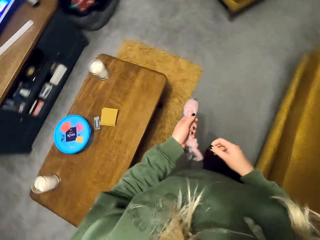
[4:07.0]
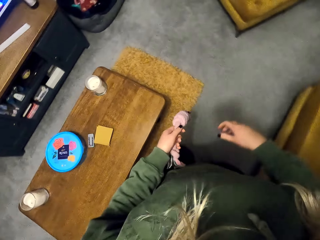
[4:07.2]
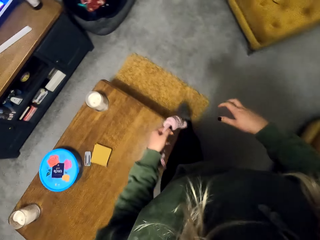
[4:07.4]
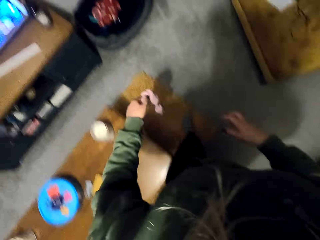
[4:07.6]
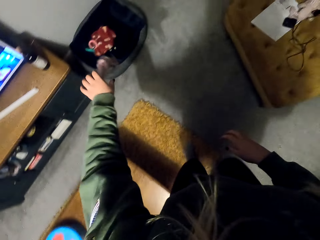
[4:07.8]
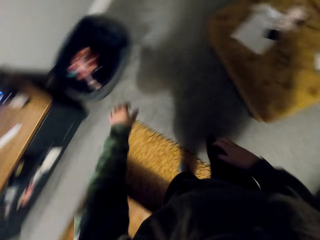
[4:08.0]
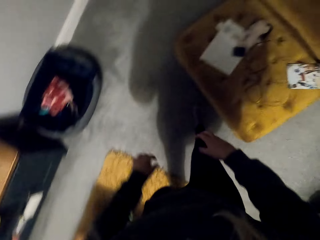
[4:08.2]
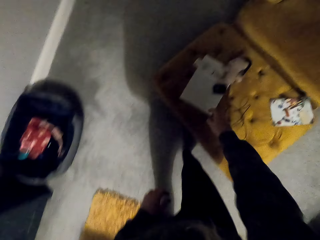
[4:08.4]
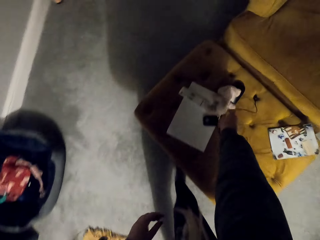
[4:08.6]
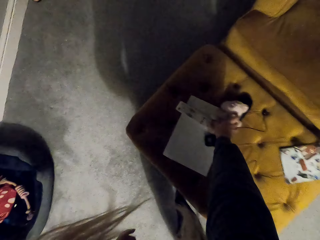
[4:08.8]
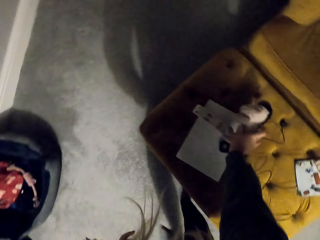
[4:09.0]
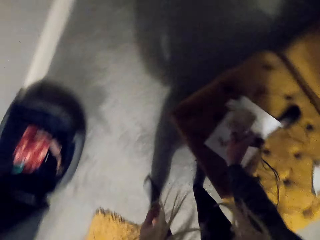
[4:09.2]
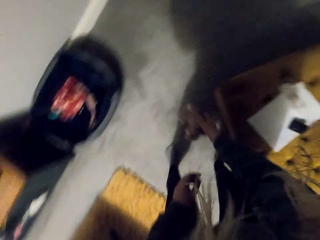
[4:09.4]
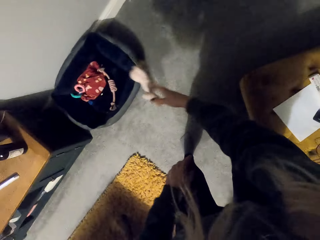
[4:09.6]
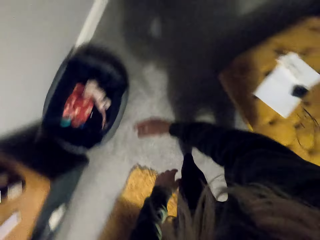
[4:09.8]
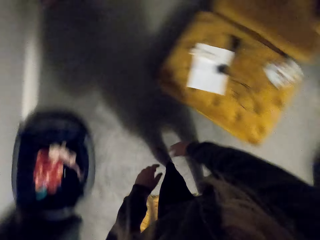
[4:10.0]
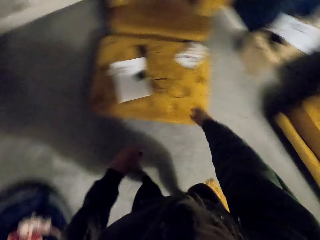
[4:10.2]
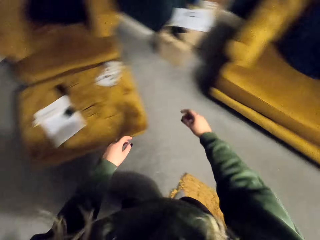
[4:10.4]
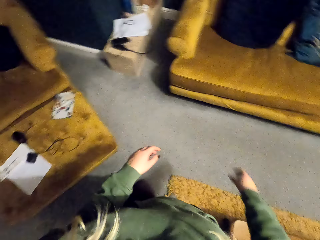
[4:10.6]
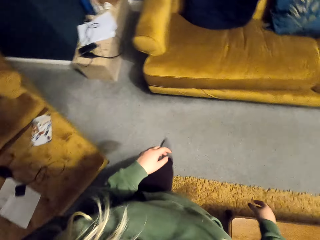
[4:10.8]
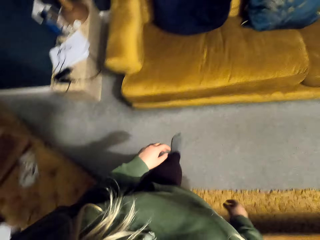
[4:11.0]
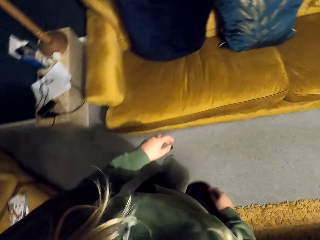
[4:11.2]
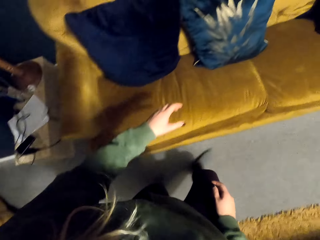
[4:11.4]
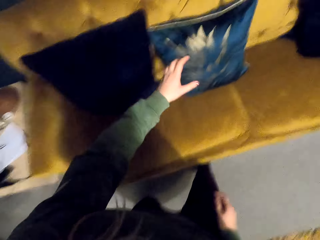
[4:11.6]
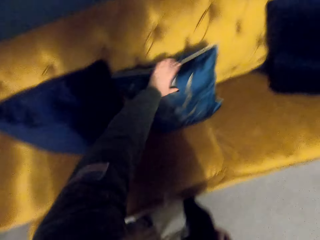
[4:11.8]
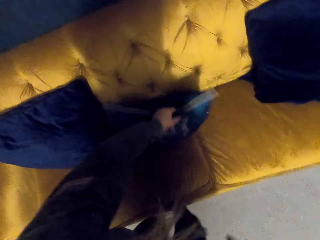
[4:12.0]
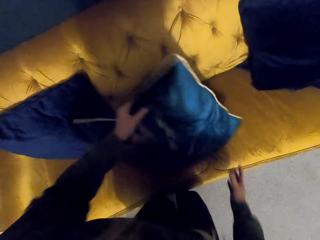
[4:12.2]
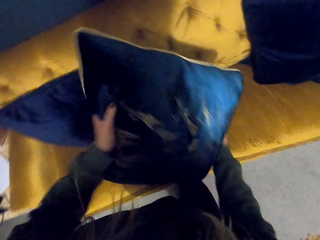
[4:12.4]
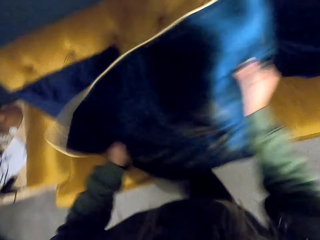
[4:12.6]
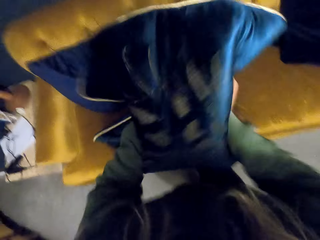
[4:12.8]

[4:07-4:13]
The camera wearer throws the rope on something. They drop something in the bin. They pick up something from the couch, throw something on something, and pick up the cushion or throw pillow.

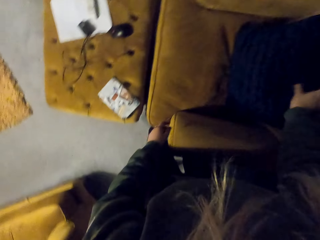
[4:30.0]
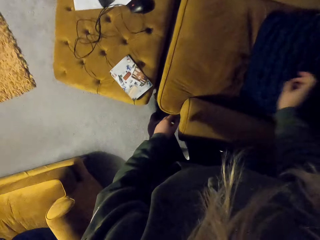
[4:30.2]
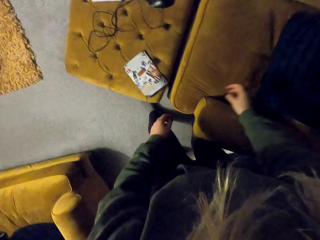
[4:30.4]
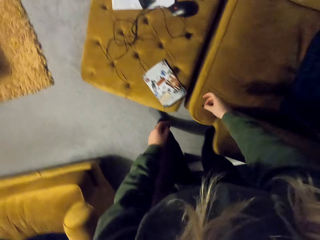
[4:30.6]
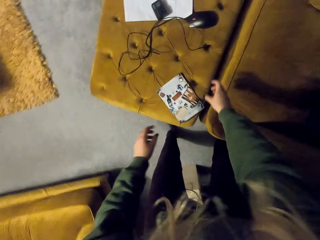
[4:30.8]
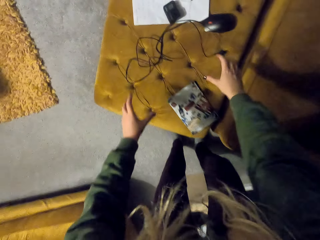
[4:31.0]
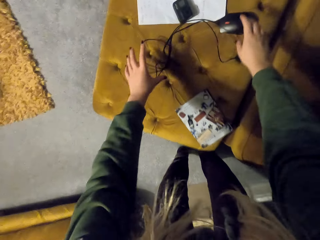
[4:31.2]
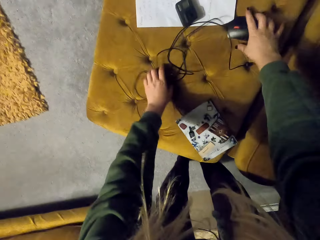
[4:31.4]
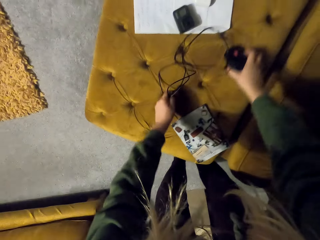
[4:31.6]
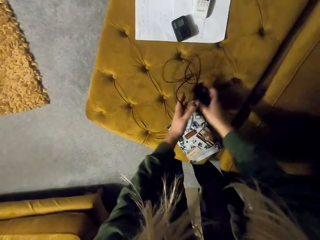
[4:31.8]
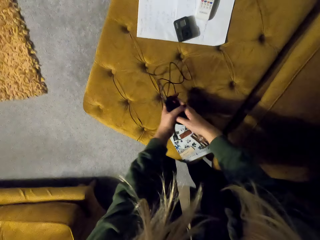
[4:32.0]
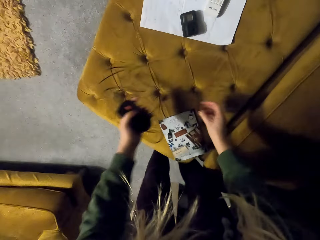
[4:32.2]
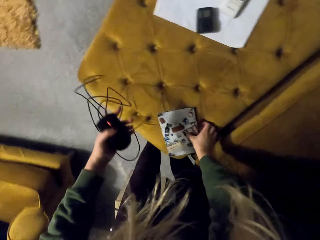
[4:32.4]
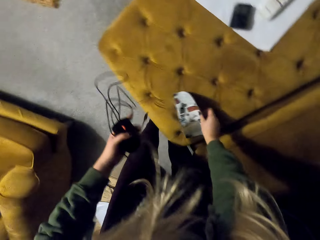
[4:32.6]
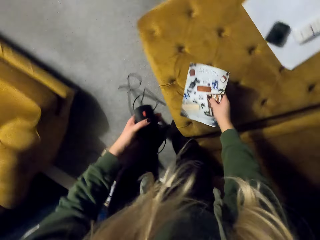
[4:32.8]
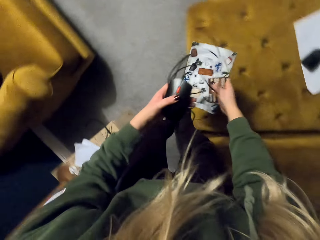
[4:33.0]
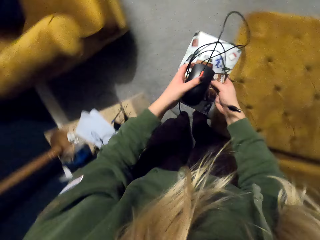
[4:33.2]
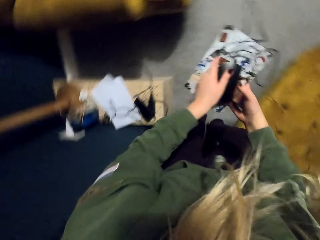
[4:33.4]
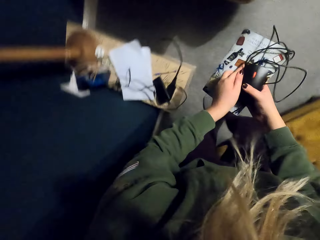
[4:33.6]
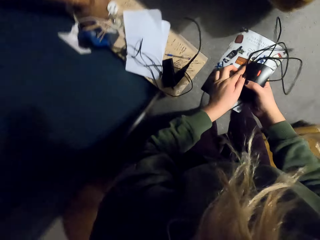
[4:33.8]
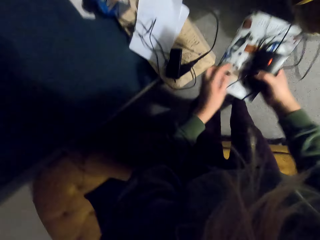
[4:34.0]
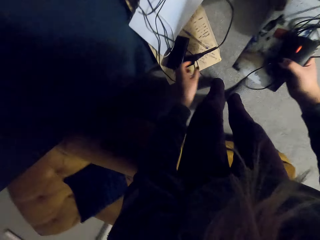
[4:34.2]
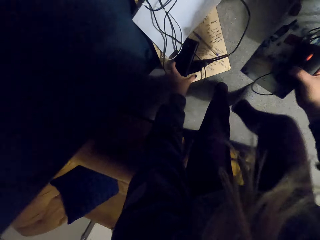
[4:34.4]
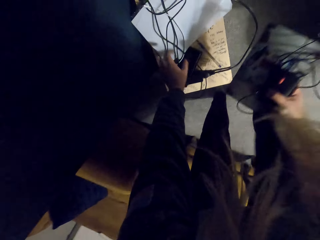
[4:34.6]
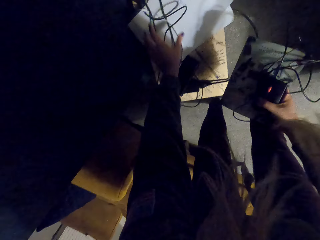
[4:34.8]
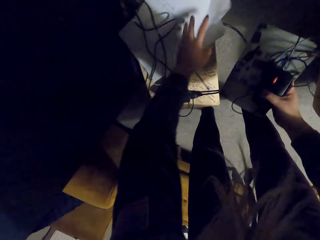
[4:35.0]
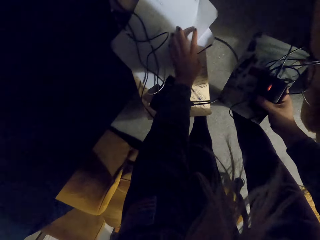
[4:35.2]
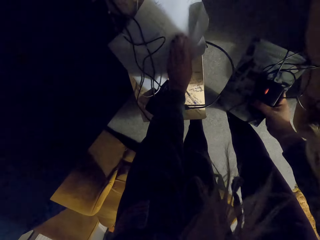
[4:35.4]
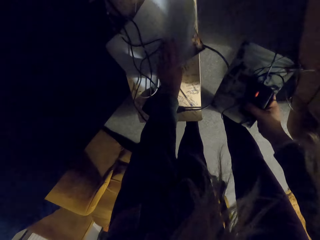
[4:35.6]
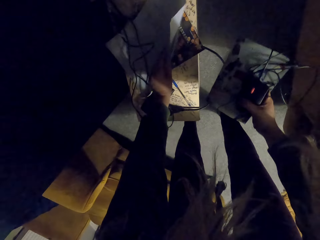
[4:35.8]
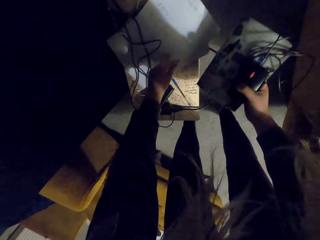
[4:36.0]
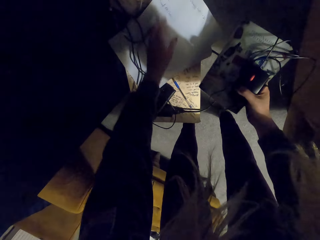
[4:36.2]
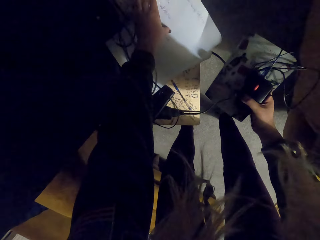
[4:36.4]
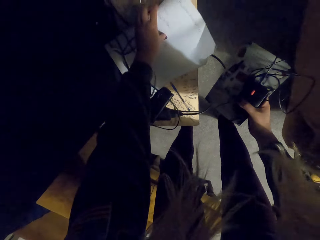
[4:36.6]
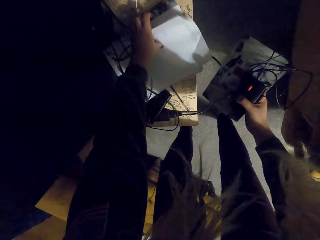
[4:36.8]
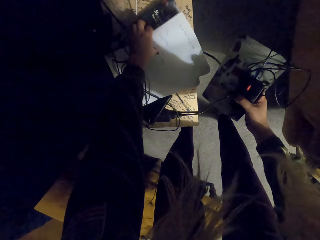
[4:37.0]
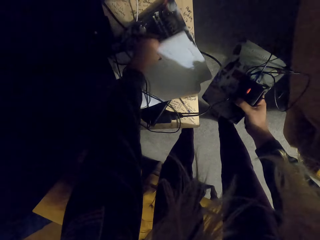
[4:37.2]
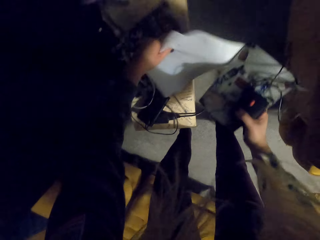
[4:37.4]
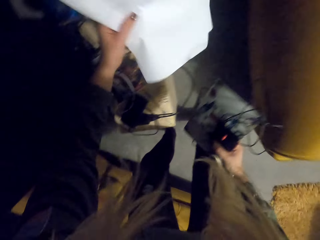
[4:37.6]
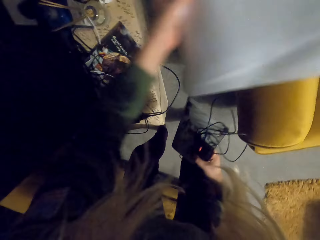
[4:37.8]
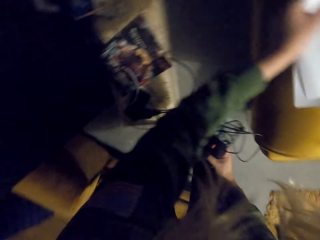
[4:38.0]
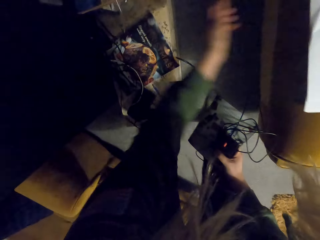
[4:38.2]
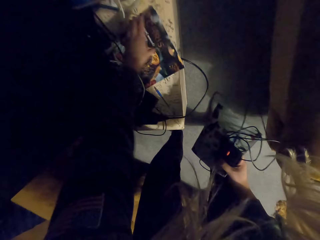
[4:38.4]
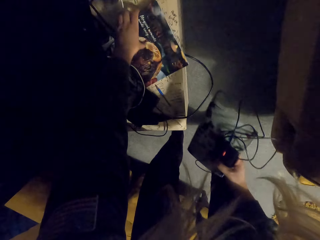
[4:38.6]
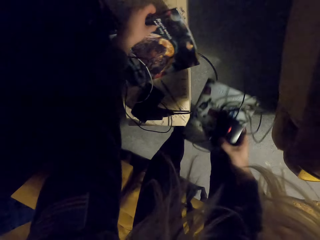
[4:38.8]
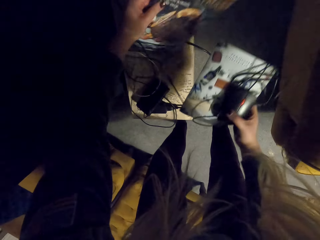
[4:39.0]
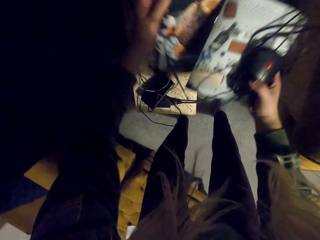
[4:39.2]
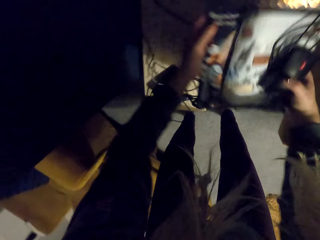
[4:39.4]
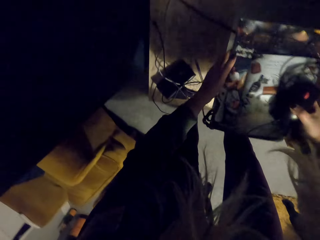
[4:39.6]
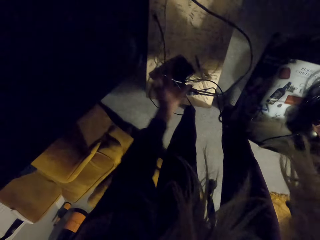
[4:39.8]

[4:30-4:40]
The camera wearer removes dust on the throw pillow. They drop the throw pillow. They pick up the mouse, pick up the book, and lift up the papers.

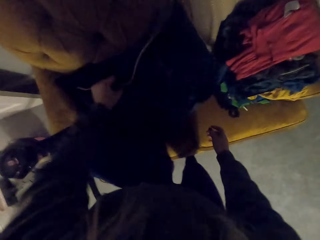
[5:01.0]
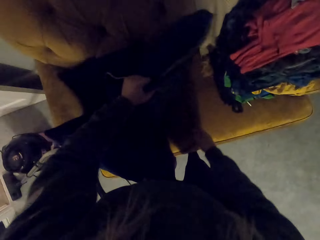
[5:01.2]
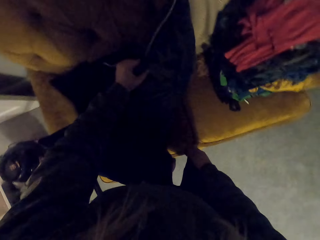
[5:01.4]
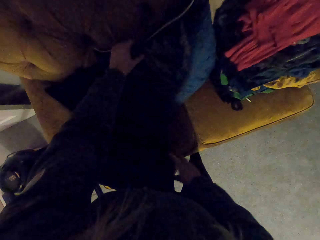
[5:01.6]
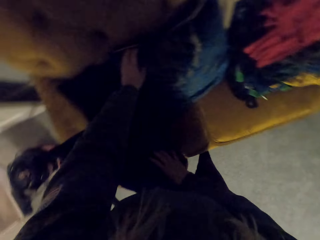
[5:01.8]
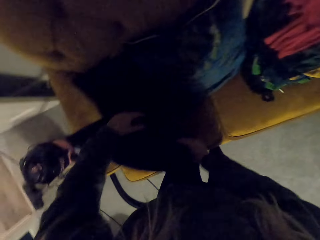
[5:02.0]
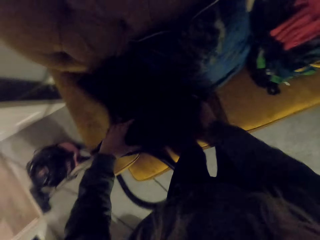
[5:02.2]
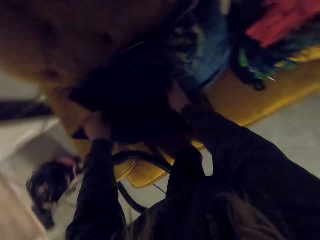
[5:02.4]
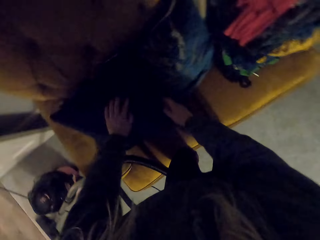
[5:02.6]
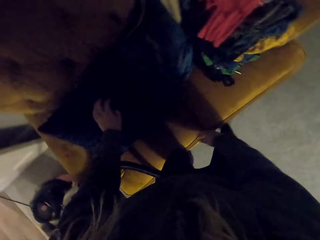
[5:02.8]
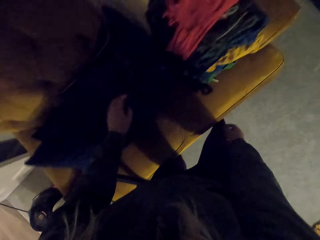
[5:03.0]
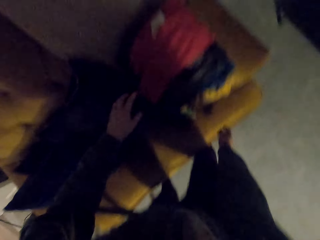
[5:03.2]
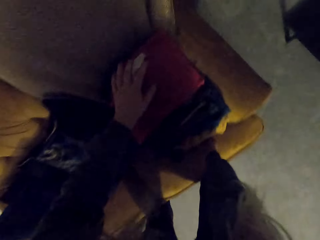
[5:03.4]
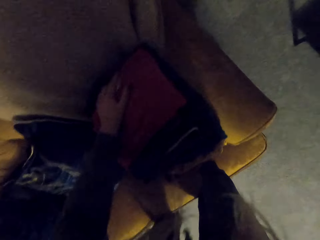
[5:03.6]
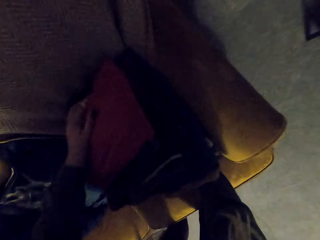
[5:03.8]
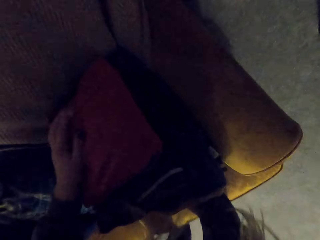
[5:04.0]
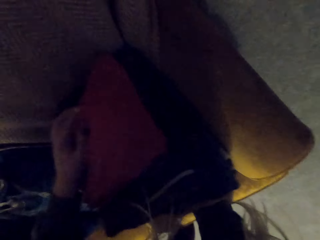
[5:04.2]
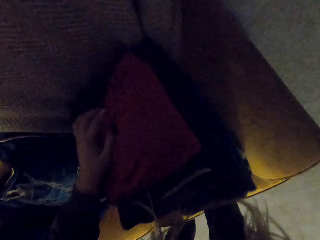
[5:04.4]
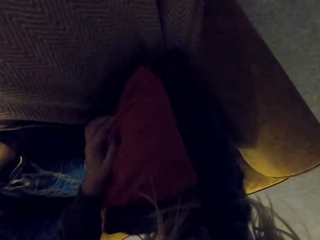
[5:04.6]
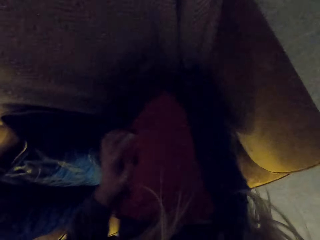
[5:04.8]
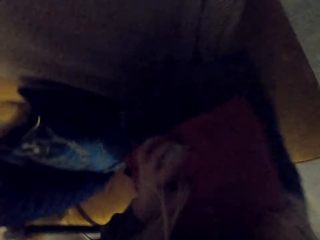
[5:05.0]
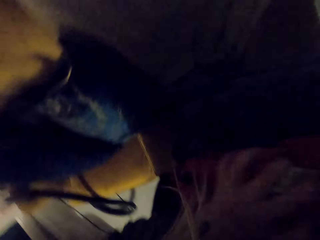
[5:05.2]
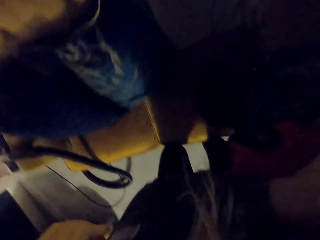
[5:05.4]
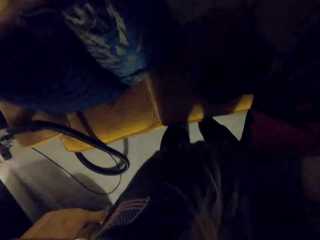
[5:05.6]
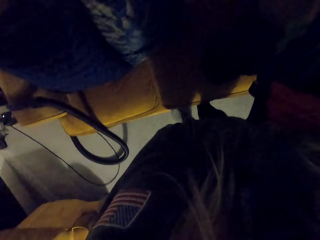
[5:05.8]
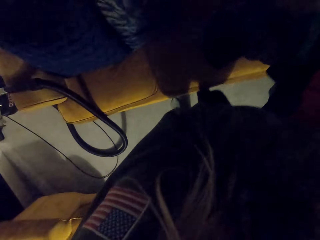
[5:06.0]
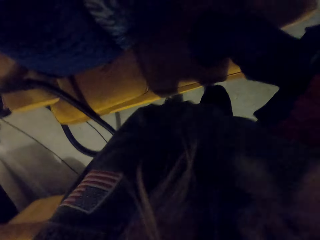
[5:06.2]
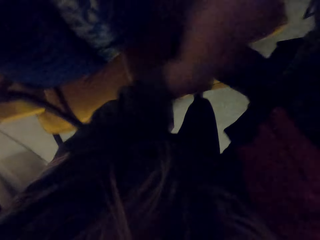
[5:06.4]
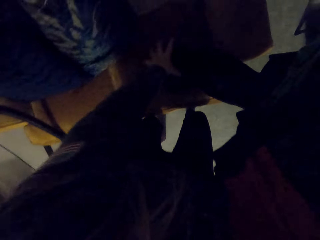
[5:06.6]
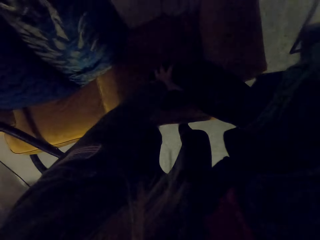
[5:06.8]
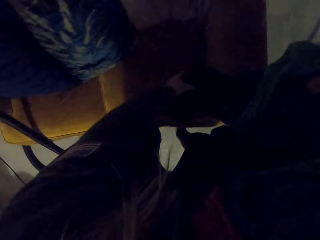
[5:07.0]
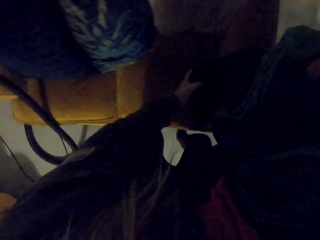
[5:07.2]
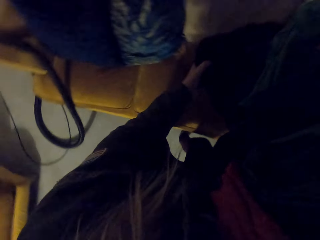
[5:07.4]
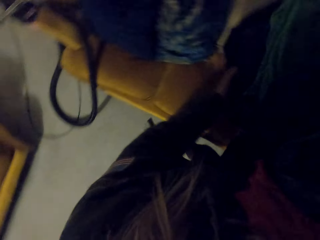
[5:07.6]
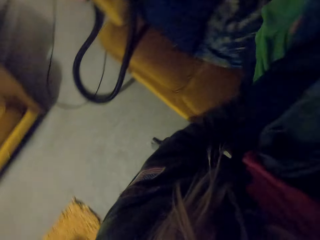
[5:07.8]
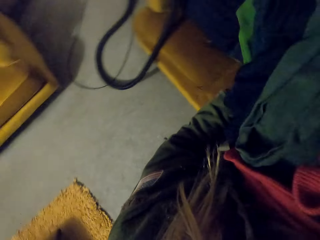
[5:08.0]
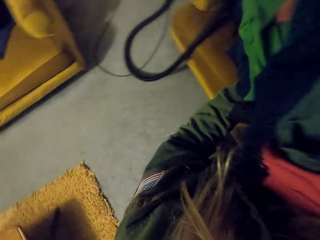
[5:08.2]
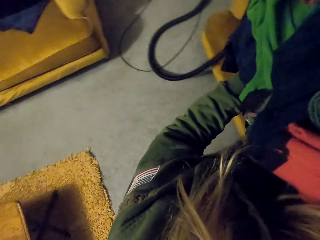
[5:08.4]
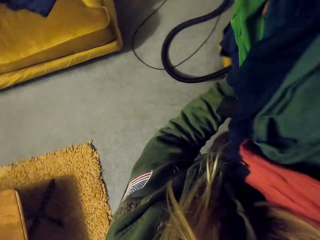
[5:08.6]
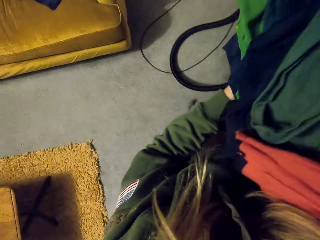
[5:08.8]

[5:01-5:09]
The camera wearer shakes the cushion or pillow. They drop the pillow. They put down the pillow. They pick up the cloths.
